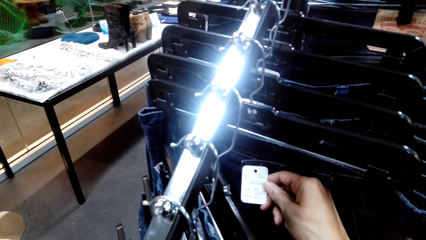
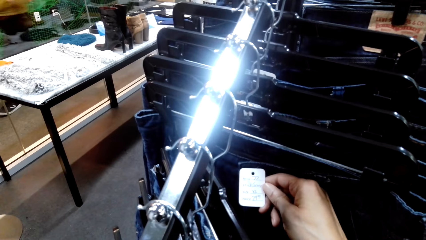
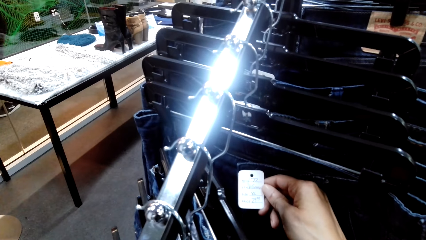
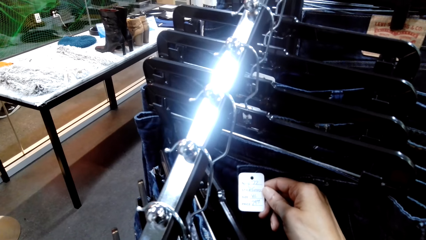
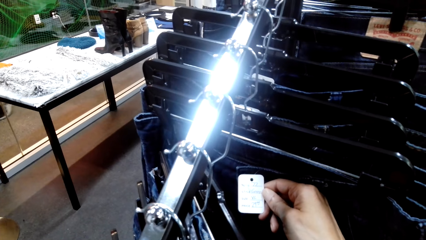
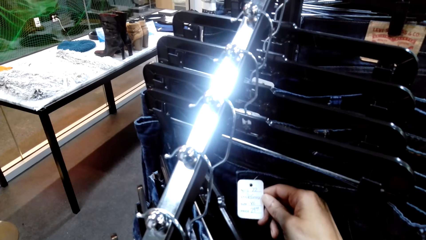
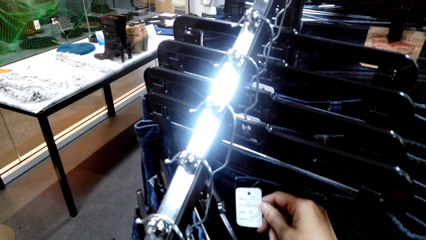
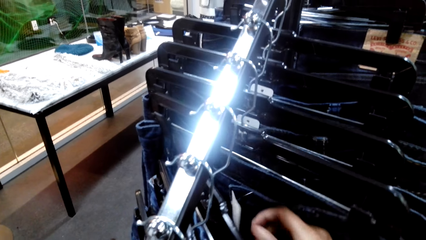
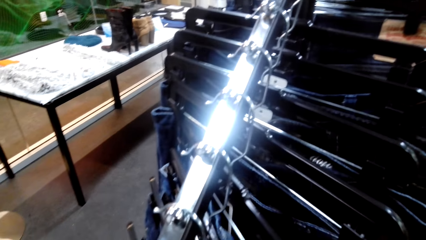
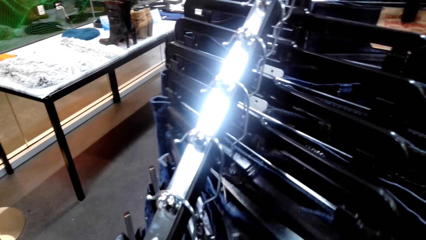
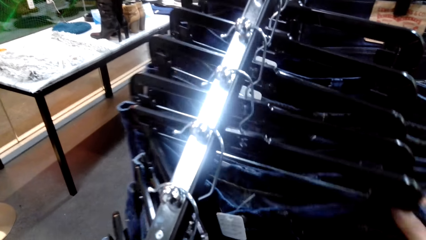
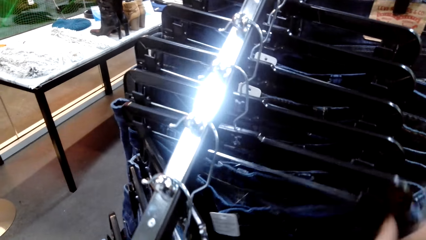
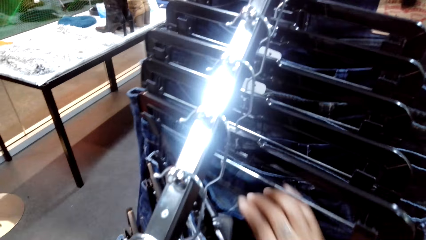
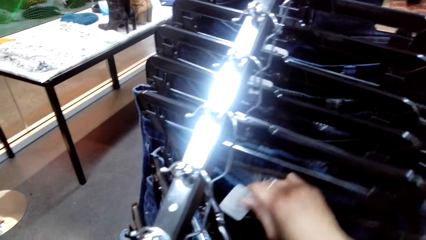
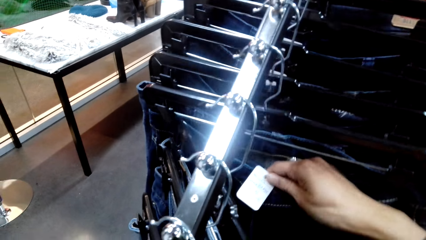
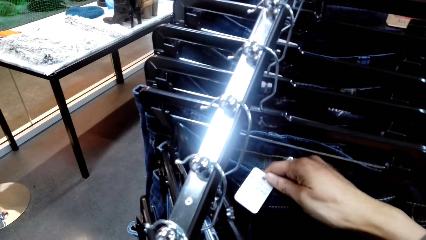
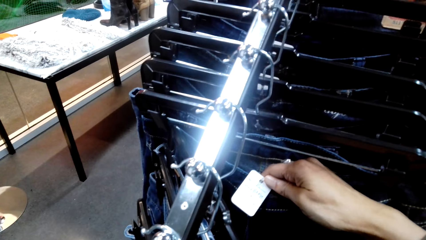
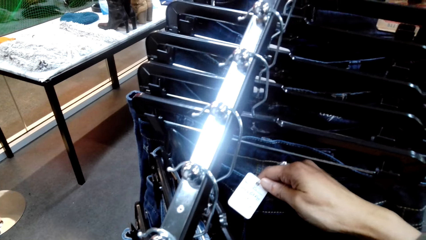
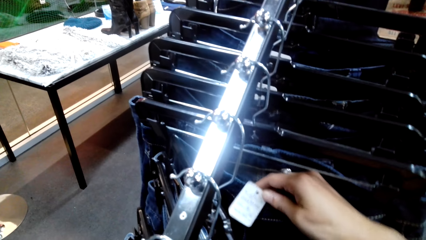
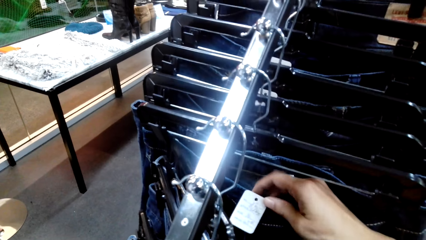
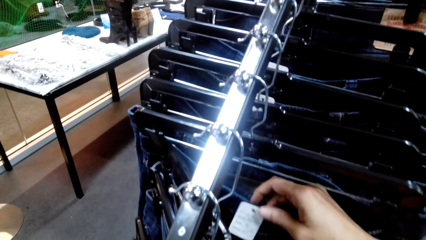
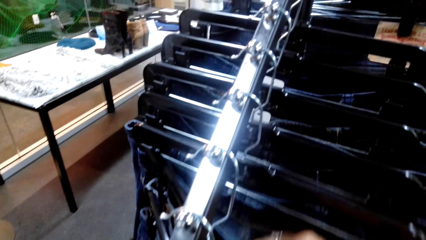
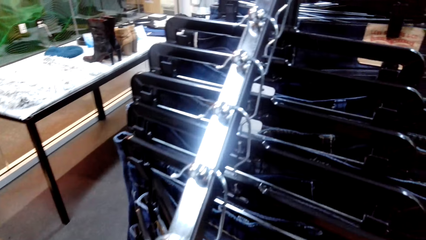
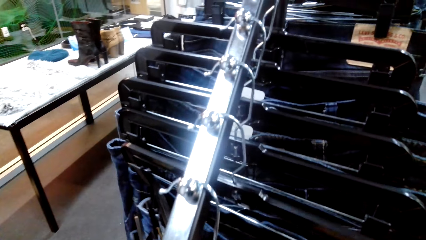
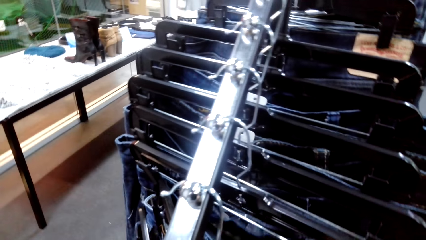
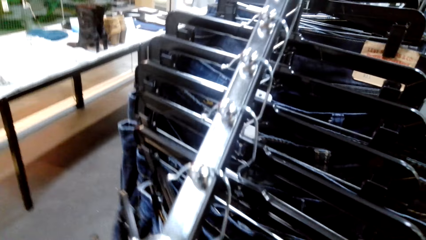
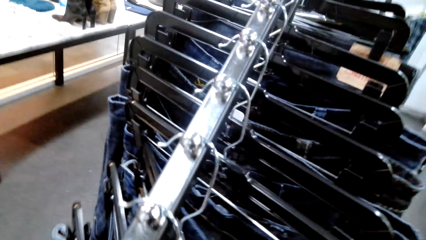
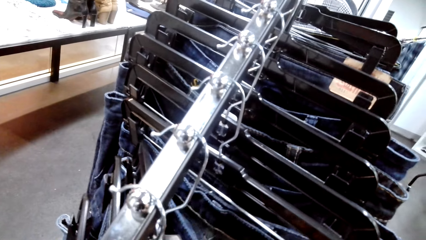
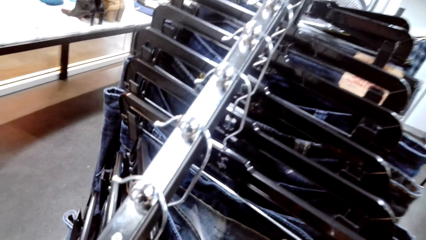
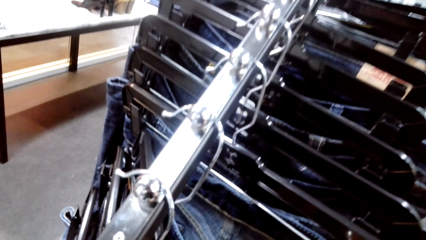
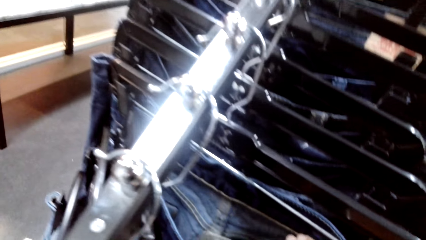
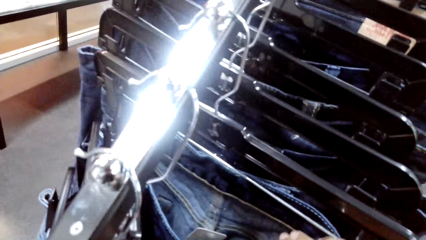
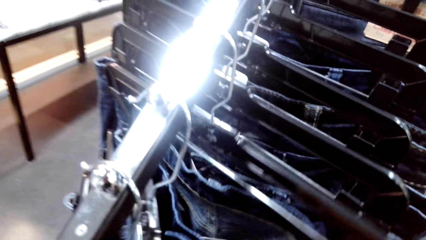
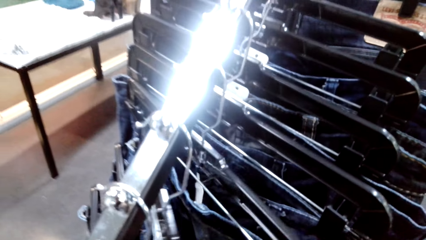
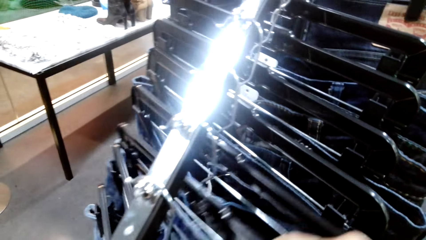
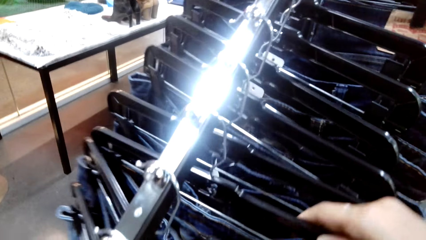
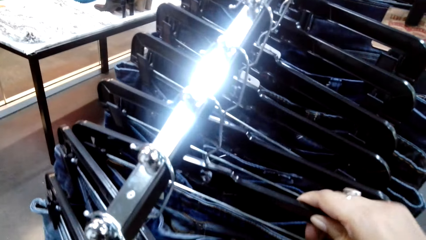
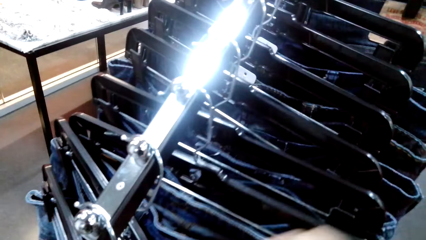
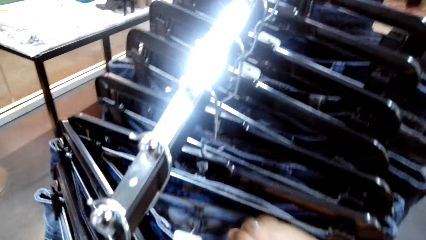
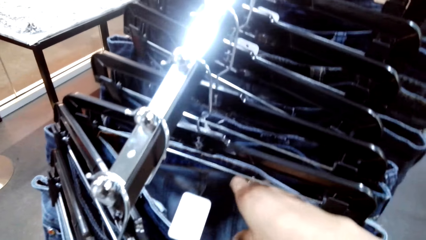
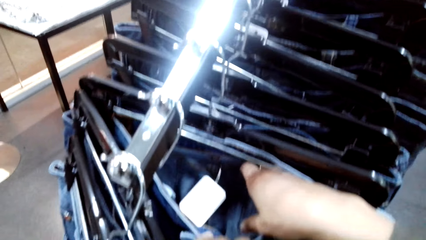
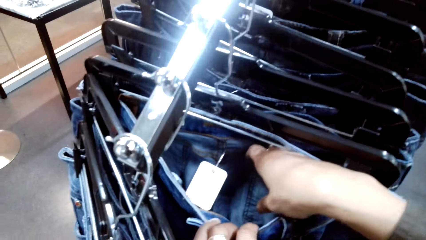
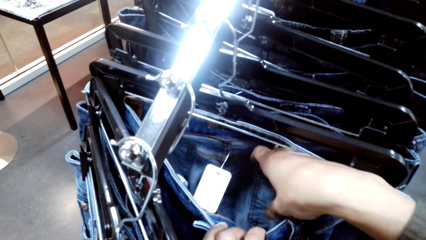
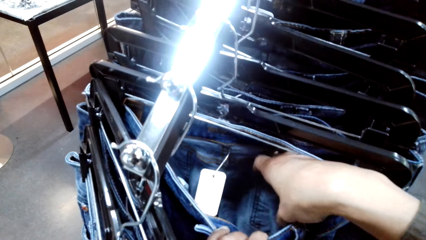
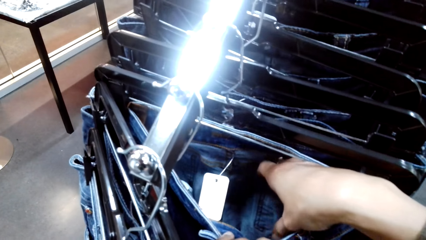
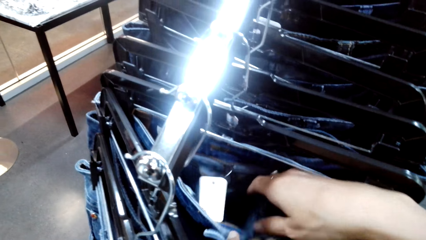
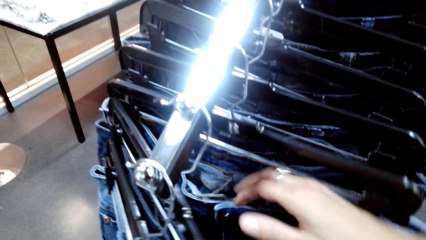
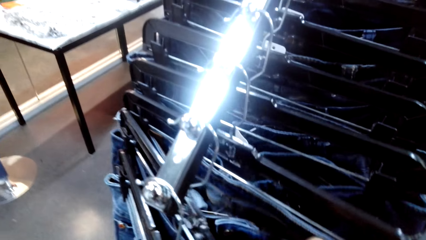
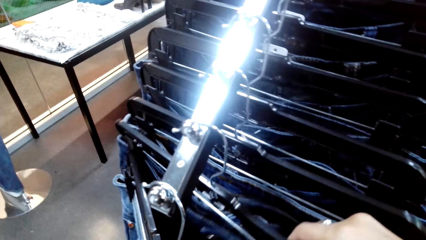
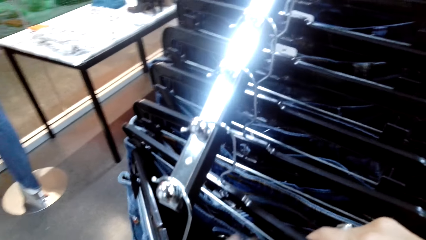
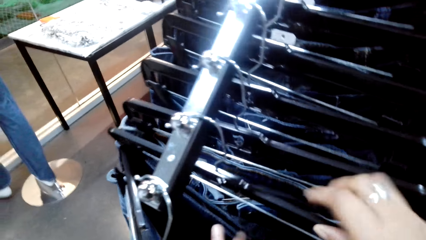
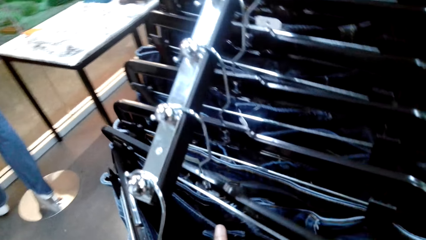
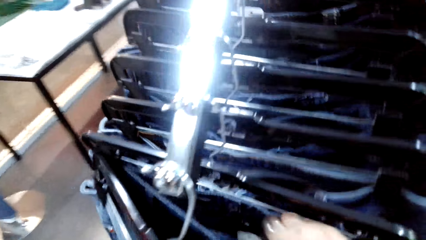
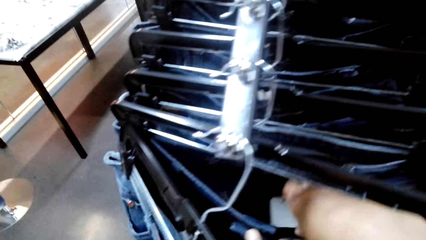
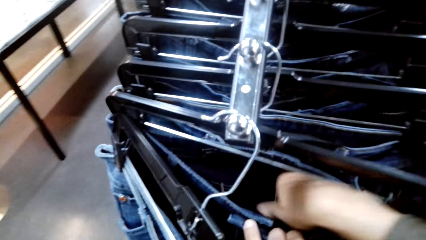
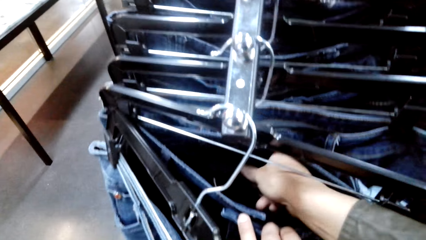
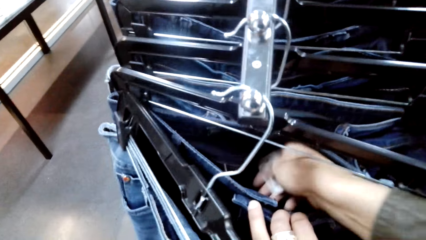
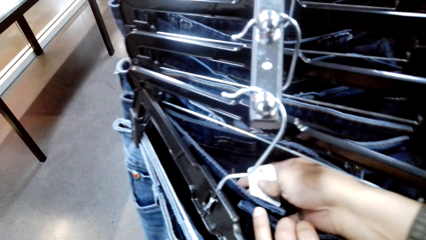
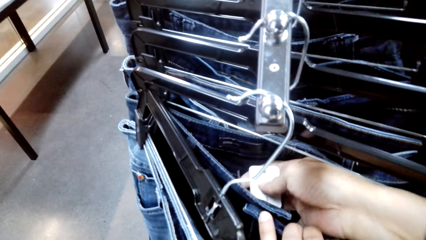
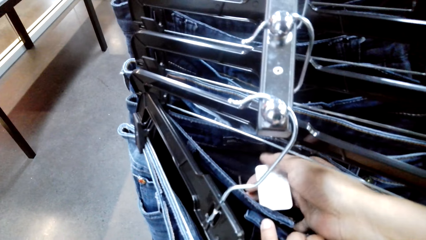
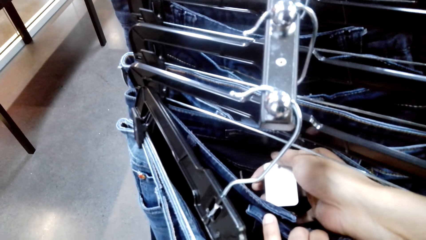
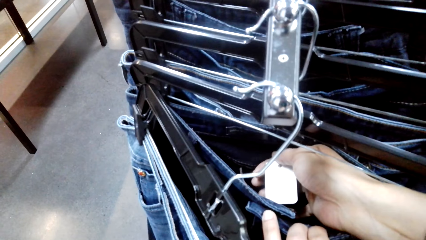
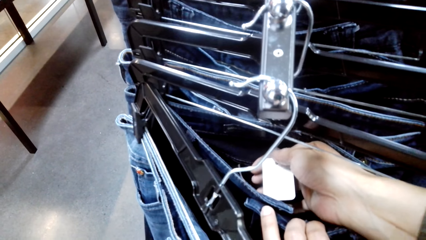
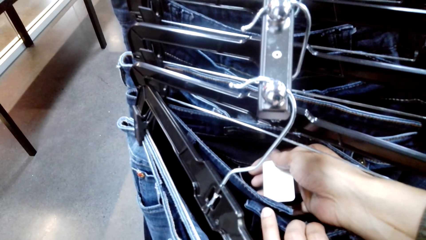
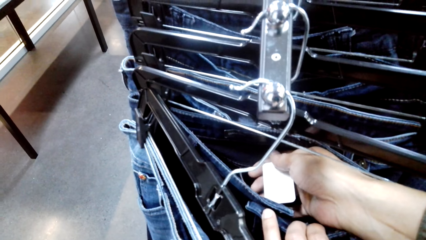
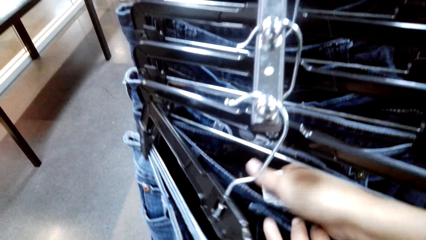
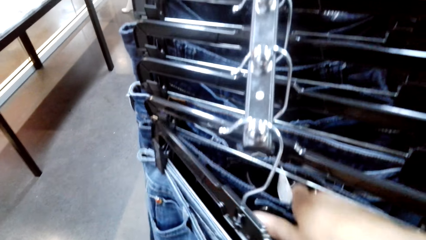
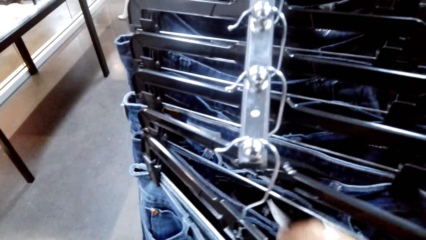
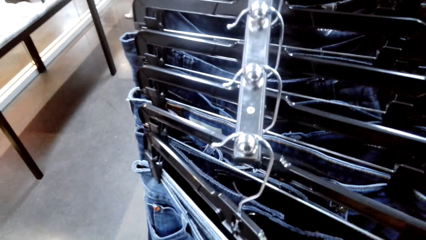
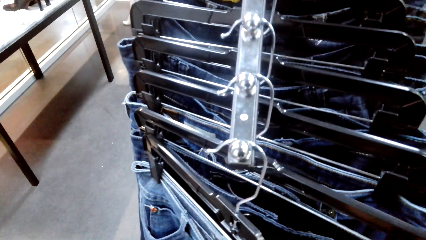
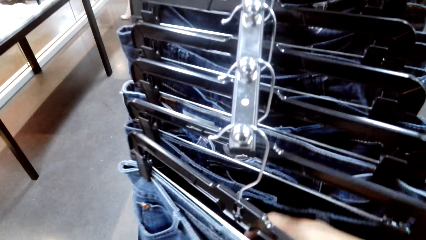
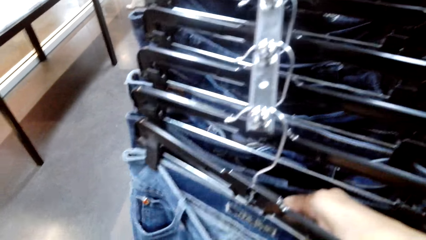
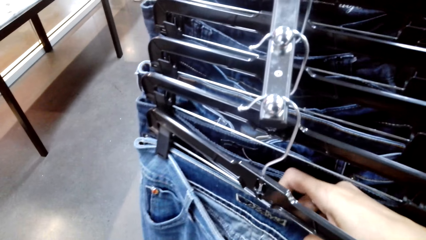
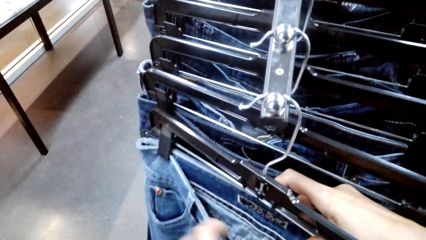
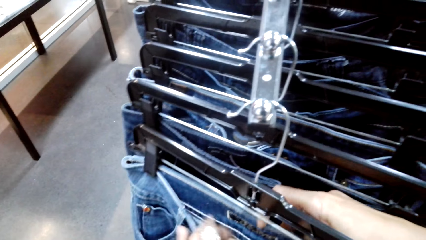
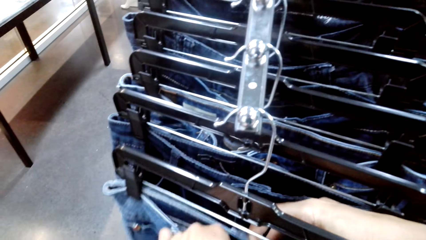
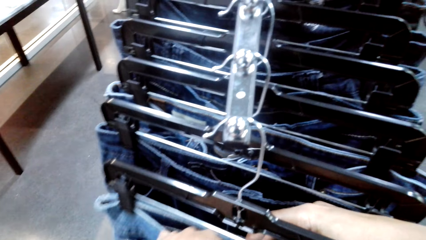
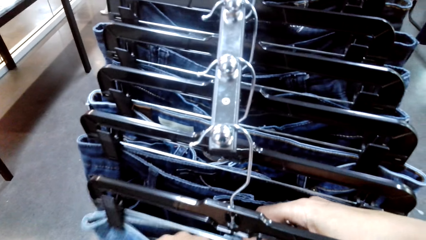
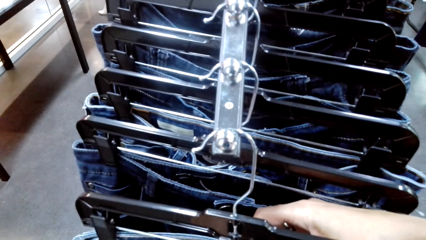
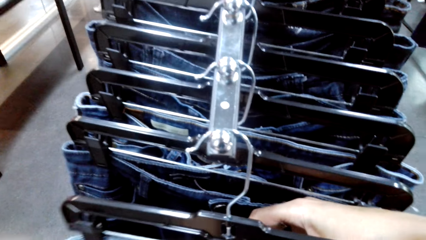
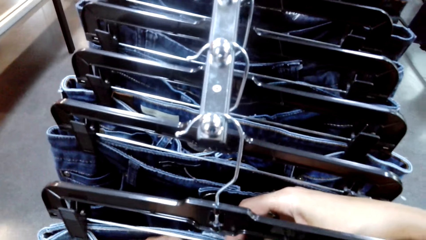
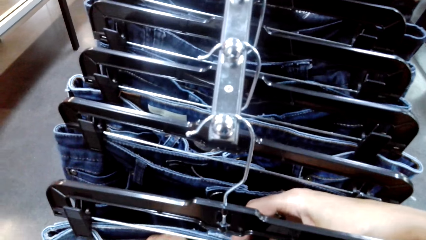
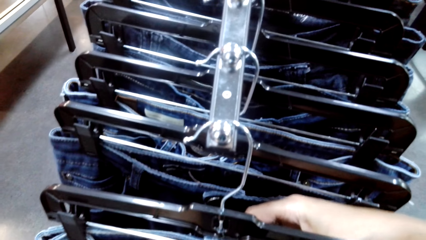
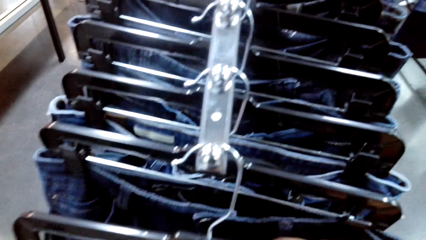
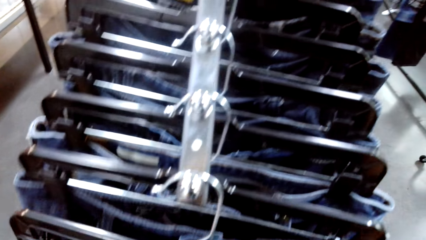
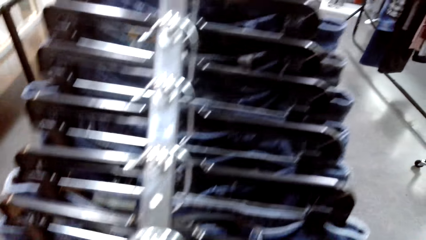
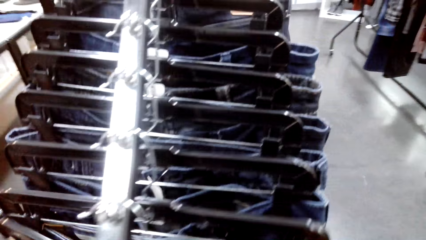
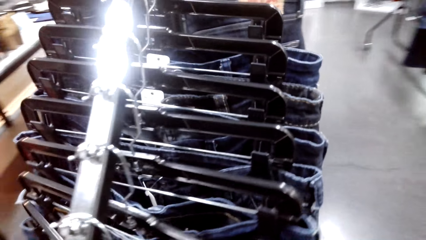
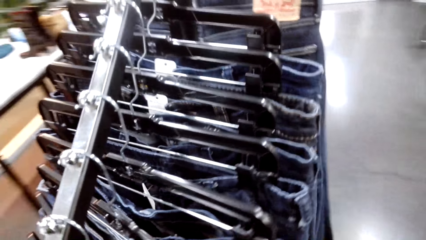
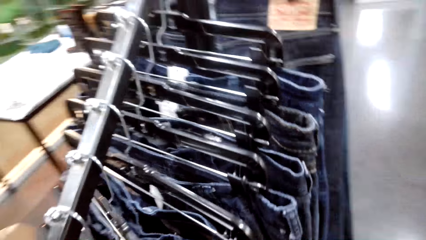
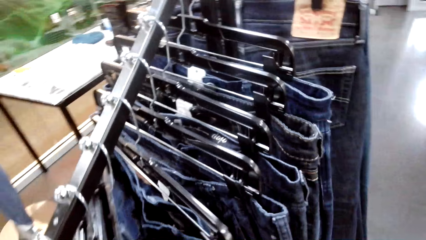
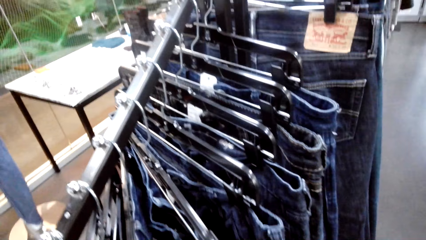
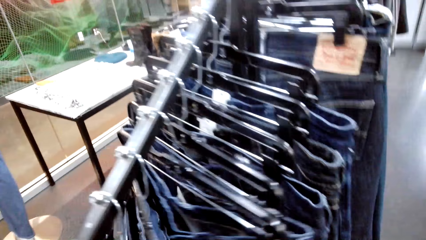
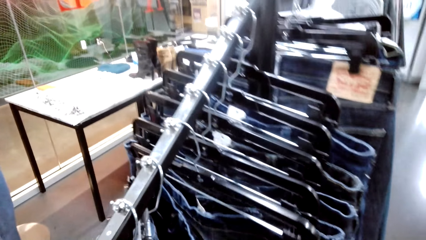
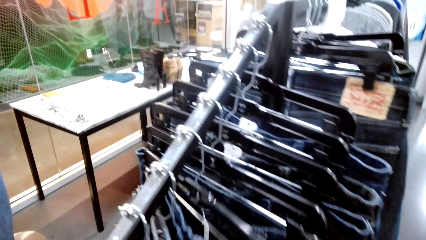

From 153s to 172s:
The camera wearer looks at the tag on a cloth. They look at the tag on another cloth.
